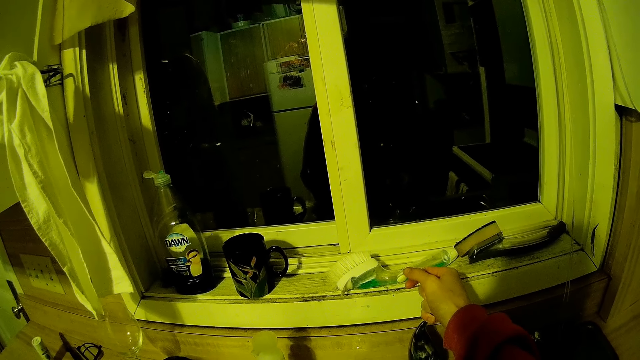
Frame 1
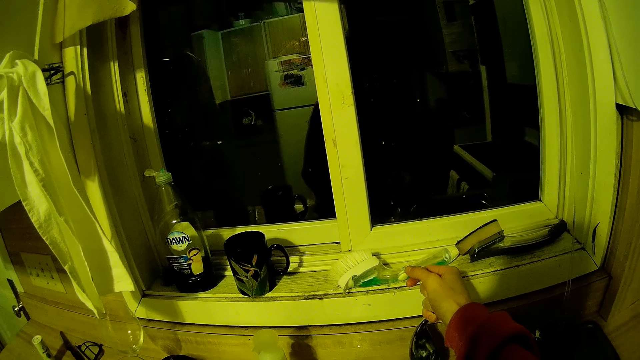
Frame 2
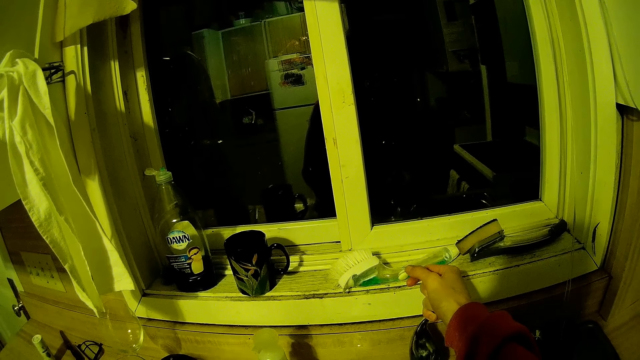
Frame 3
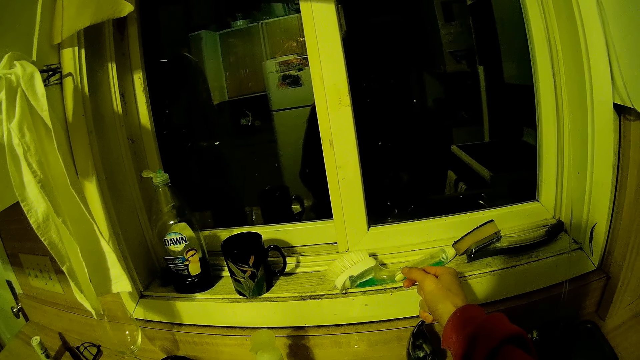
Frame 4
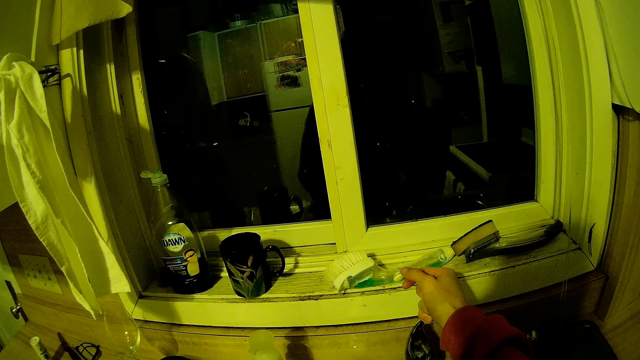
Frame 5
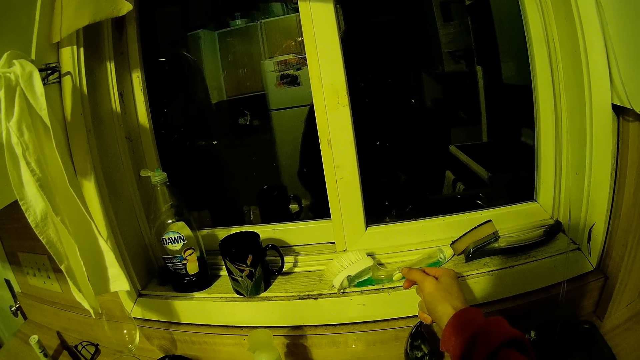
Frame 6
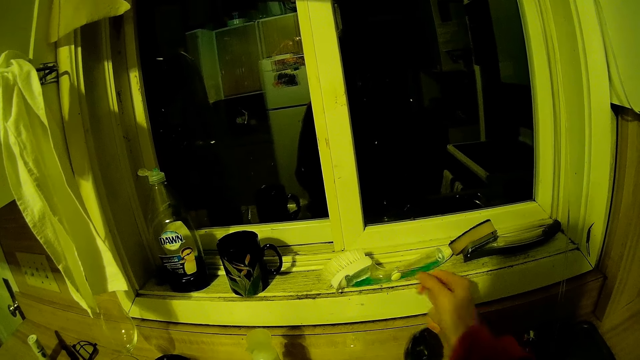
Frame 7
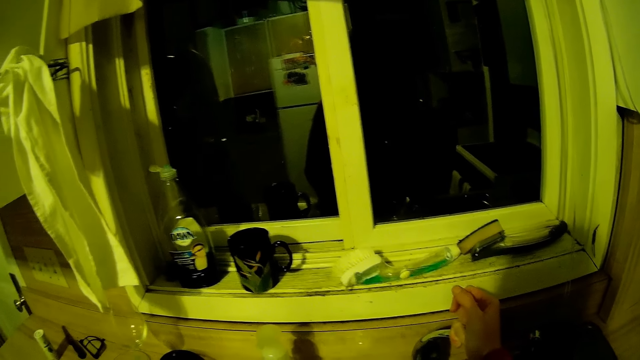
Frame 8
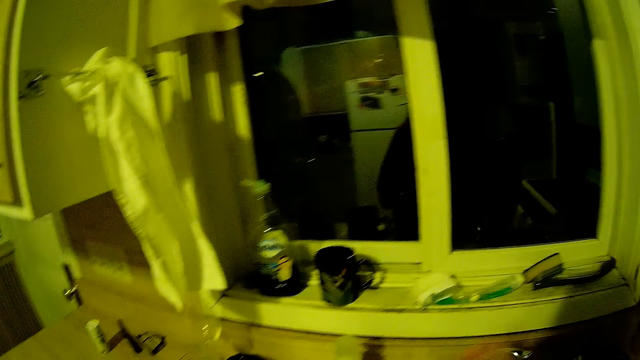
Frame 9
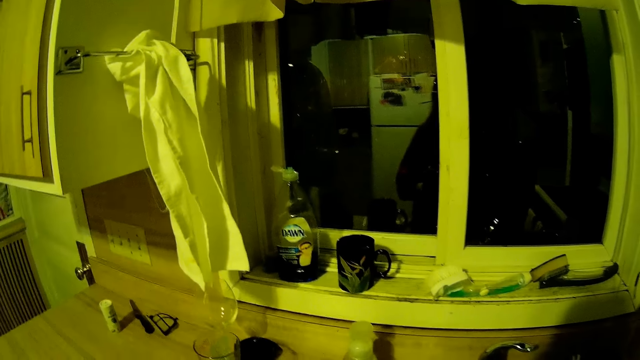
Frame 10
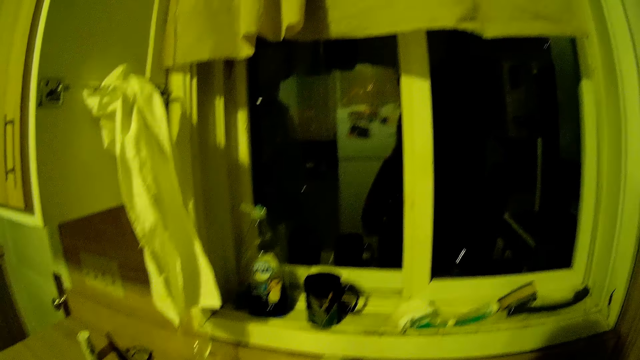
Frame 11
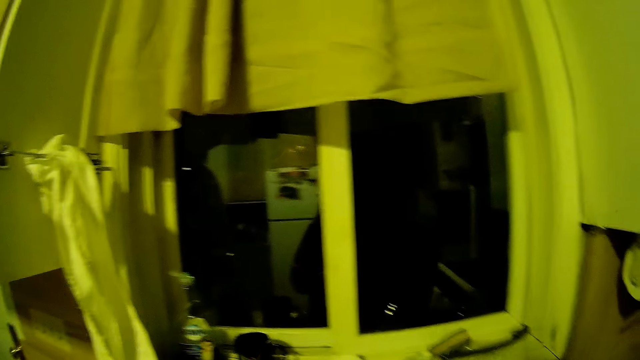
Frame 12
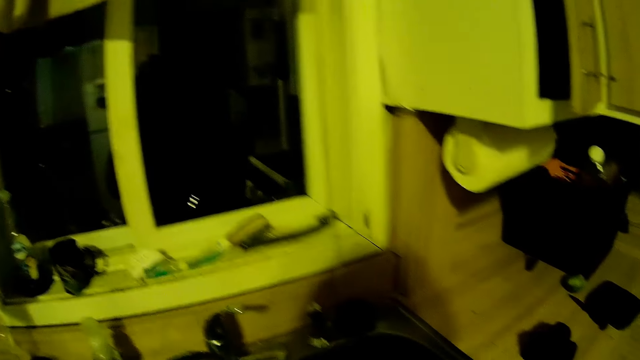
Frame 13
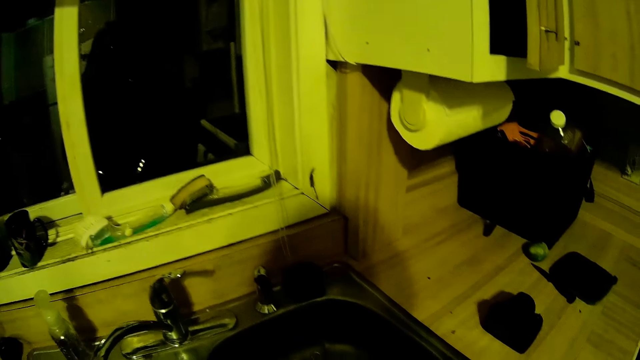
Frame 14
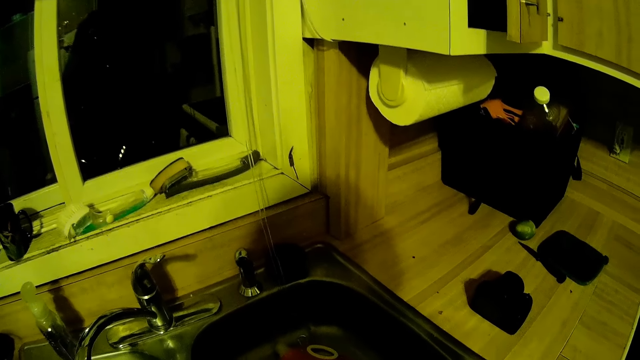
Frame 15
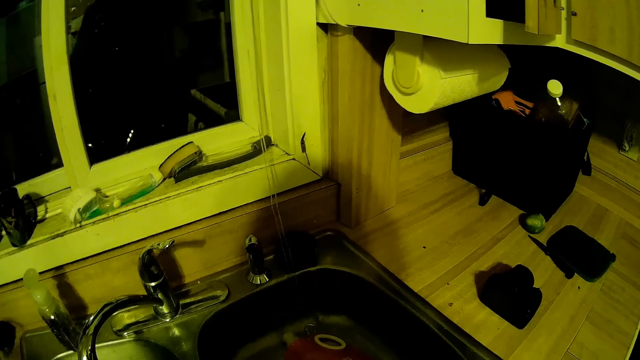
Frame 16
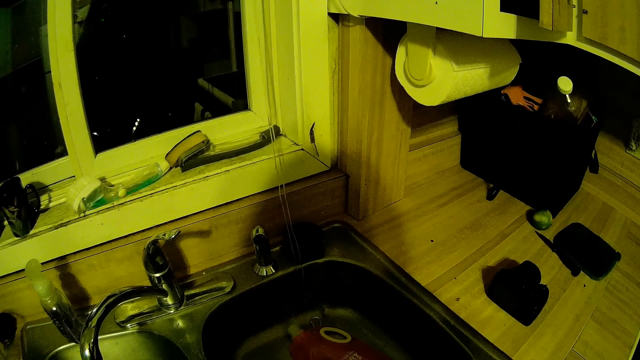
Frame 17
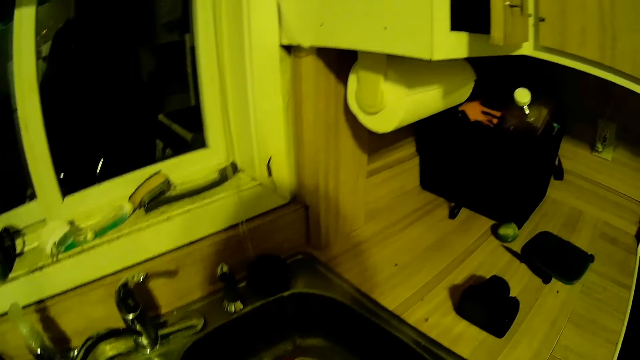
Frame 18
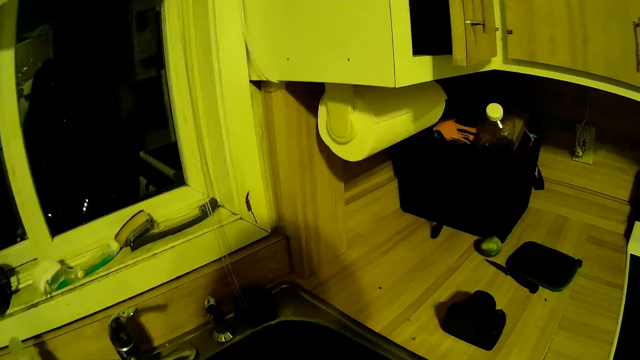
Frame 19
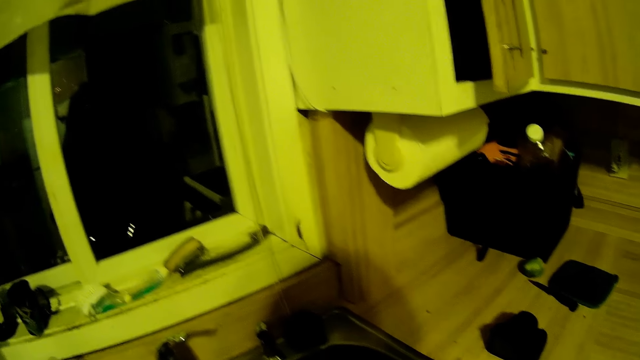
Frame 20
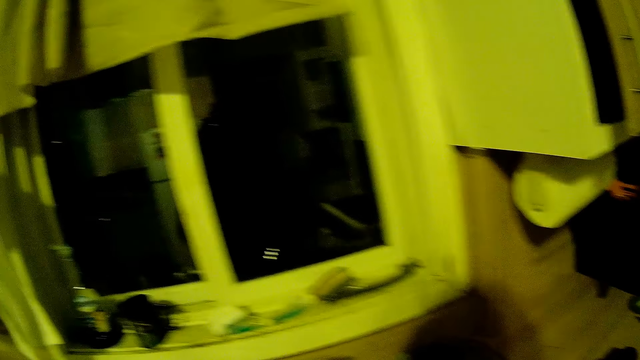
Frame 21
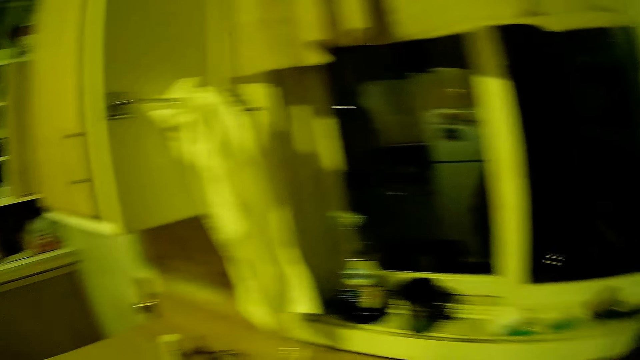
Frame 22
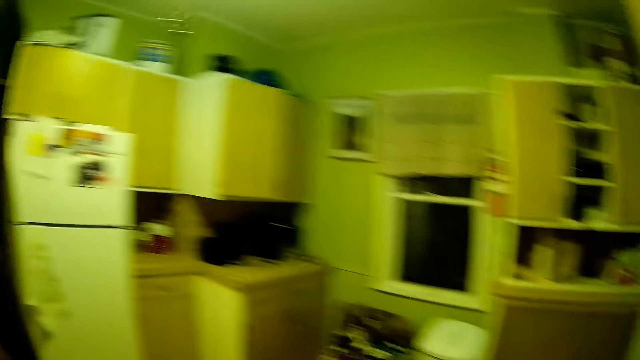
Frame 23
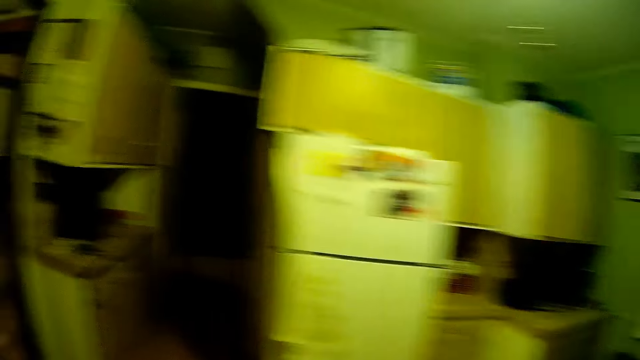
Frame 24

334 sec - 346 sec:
The camera wearer closes the tap in the washing sink with her right hand. She moves around.

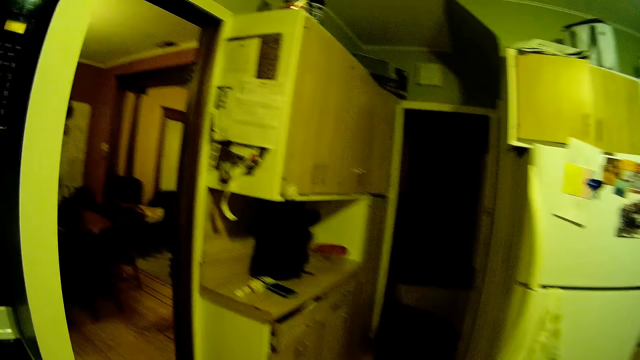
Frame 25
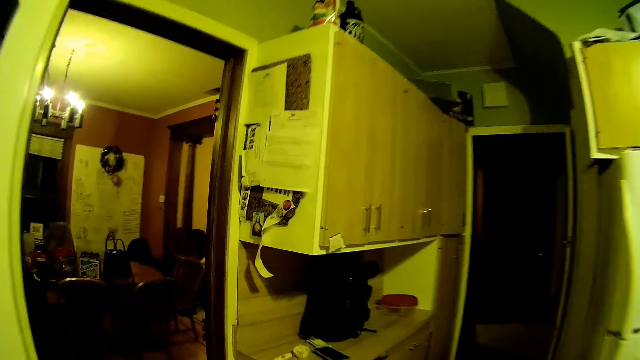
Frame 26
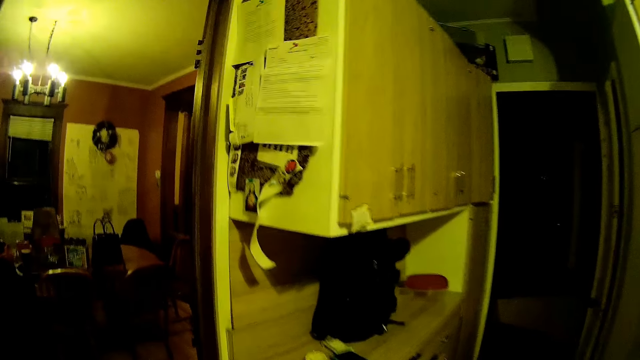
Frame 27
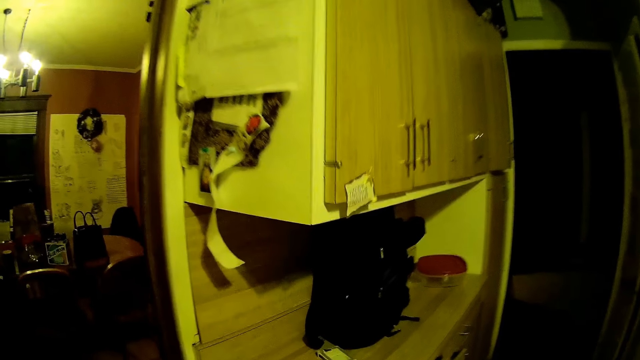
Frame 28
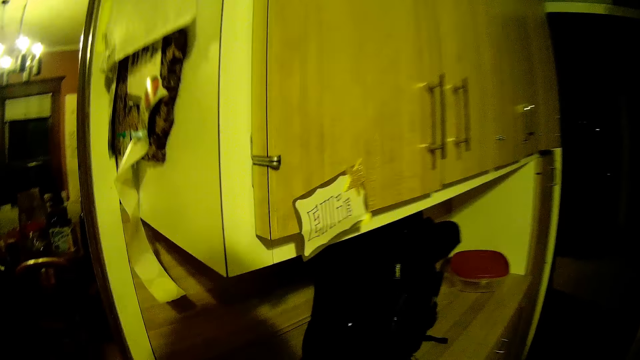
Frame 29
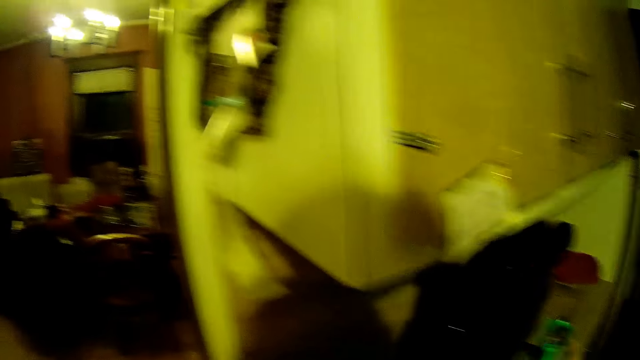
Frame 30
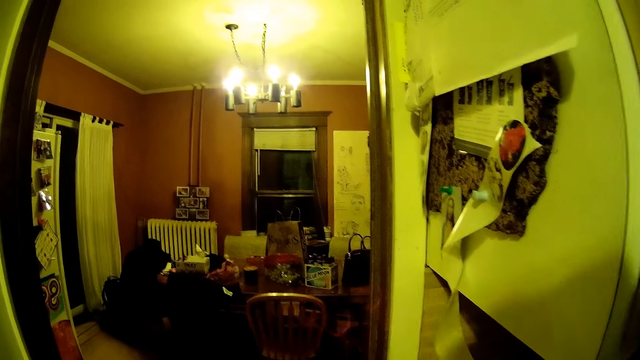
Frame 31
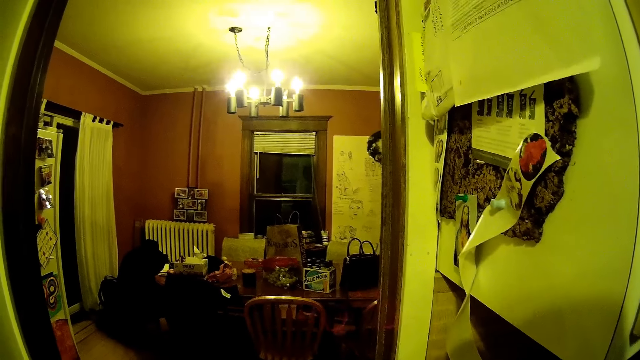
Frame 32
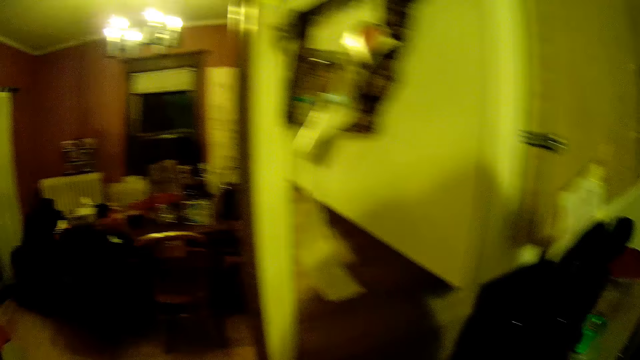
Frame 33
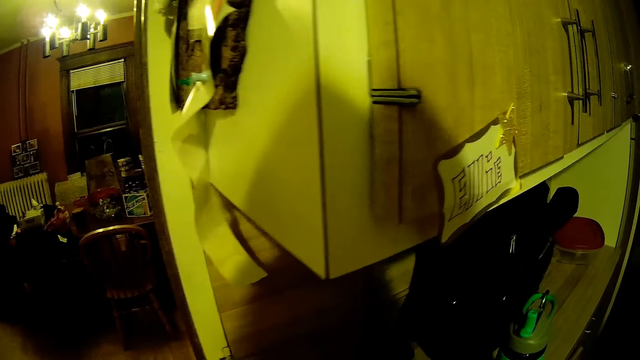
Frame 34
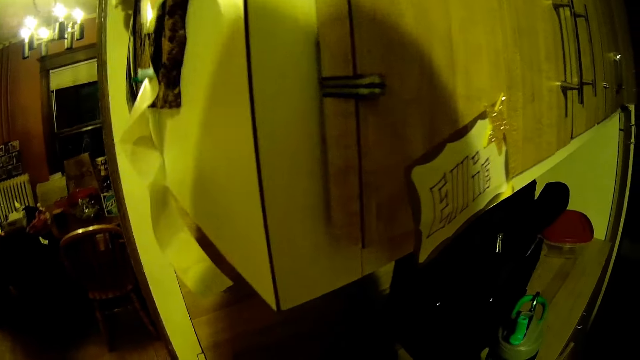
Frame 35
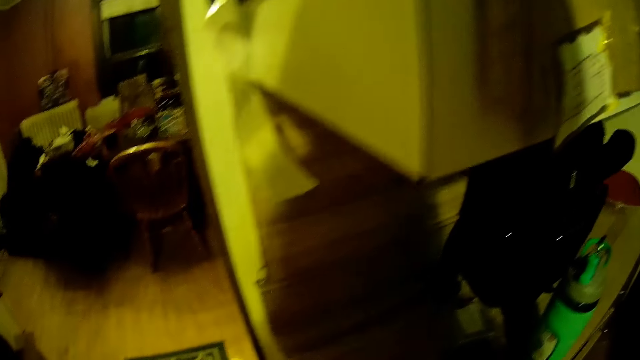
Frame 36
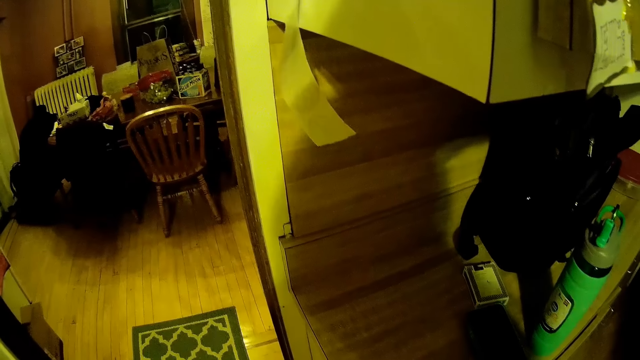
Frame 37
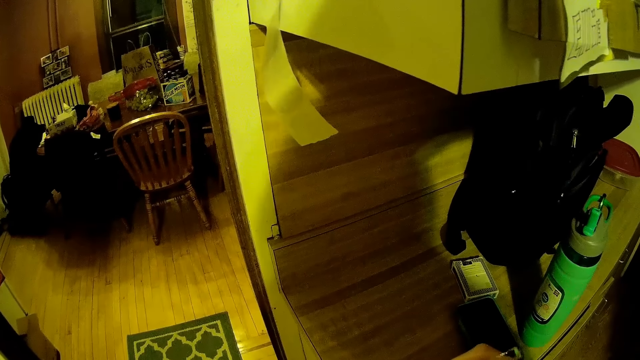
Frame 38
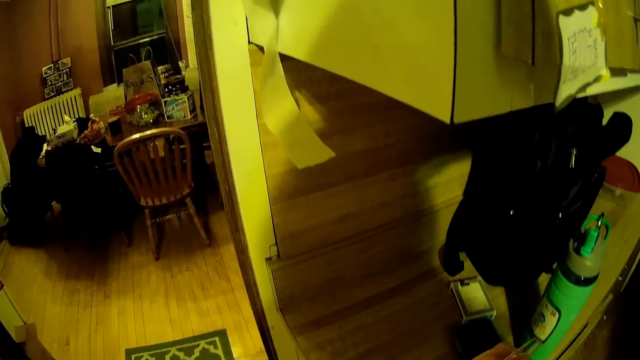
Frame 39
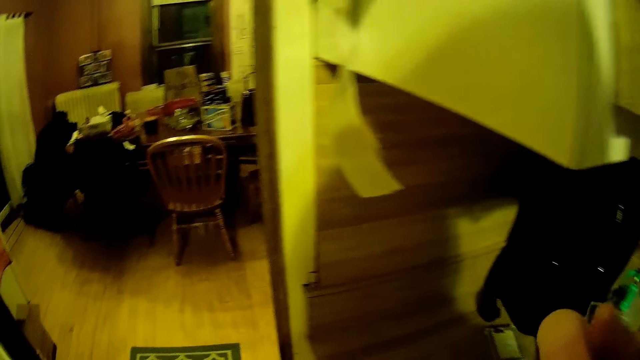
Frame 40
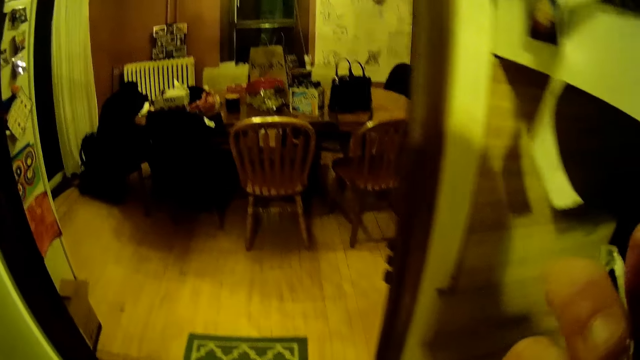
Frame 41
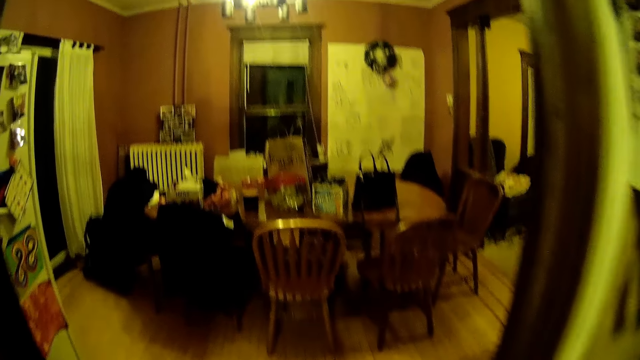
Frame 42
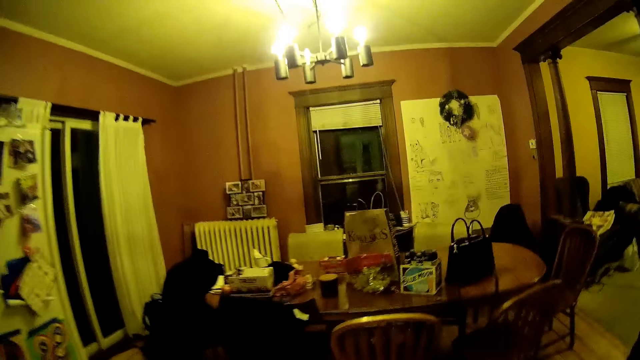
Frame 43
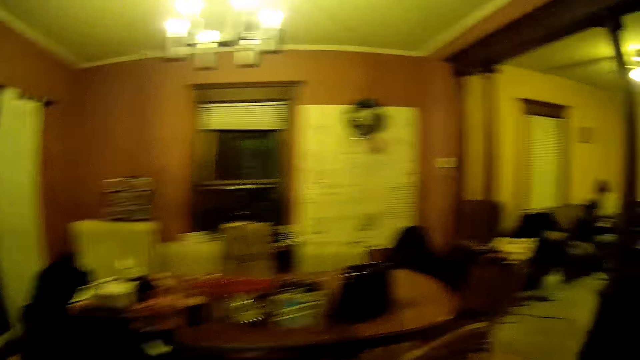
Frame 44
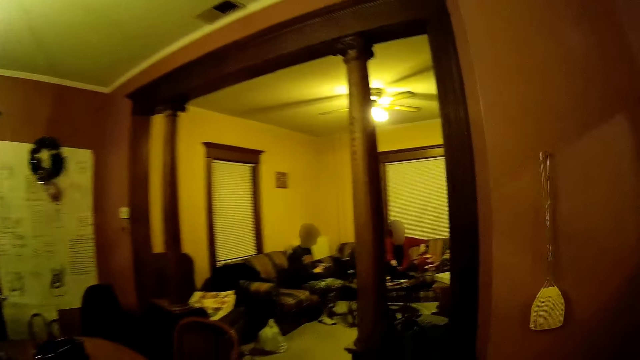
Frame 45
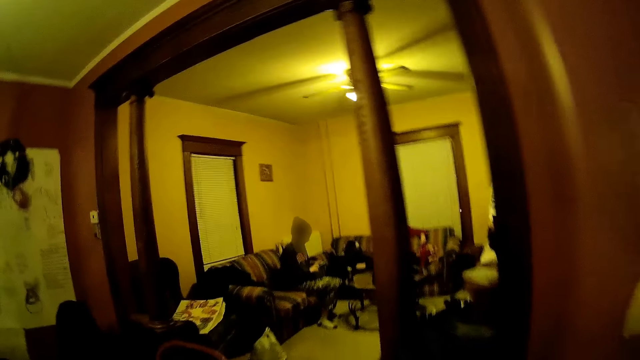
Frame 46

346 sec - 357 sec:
The camera wearer drops the water bottle on the kitchen countertop with her right hand. She holds a plastic spoon with her right hand. She lifts her hand up holding something. She walks to the living room.
